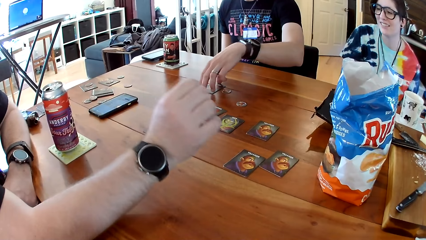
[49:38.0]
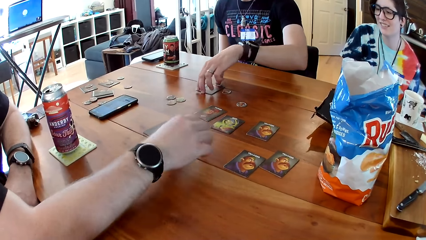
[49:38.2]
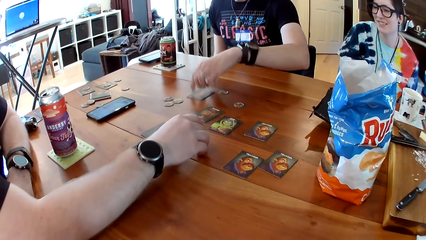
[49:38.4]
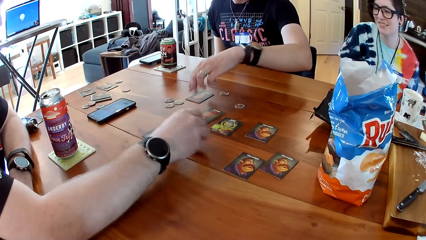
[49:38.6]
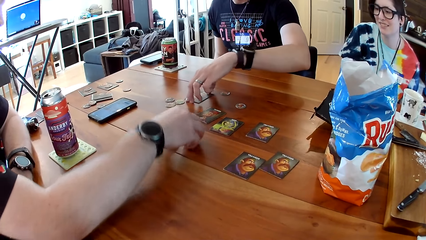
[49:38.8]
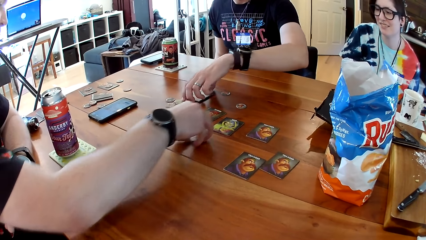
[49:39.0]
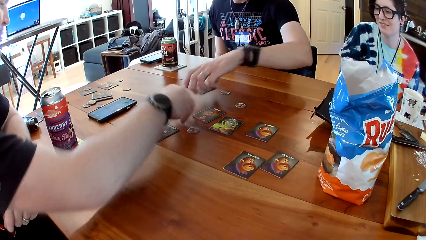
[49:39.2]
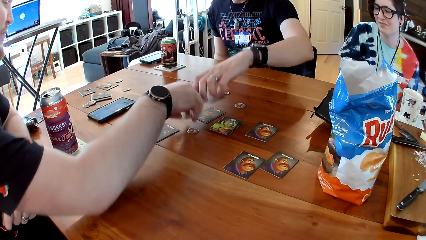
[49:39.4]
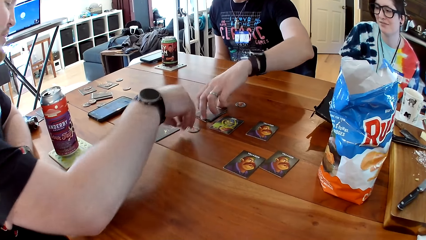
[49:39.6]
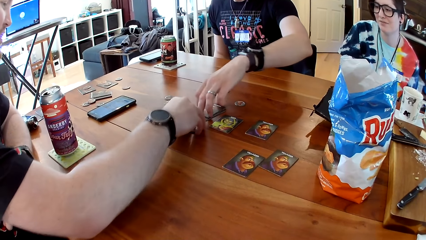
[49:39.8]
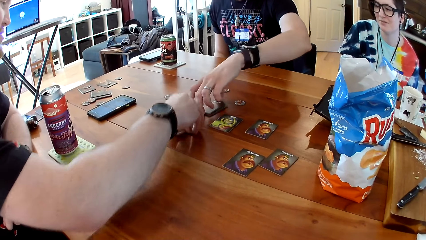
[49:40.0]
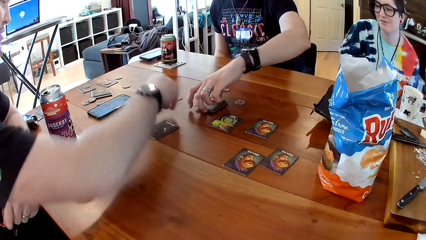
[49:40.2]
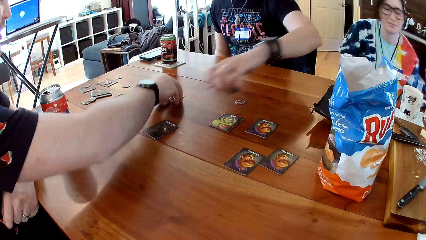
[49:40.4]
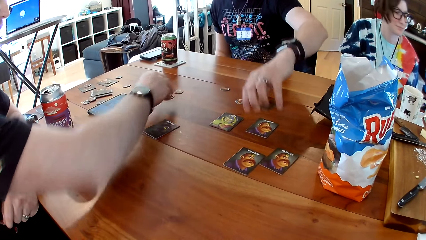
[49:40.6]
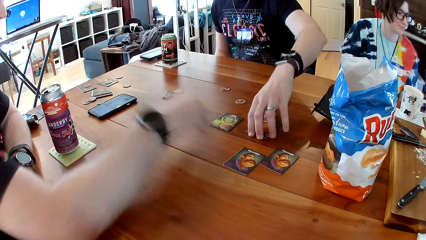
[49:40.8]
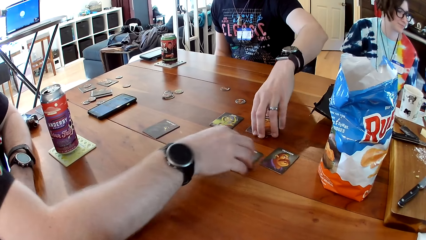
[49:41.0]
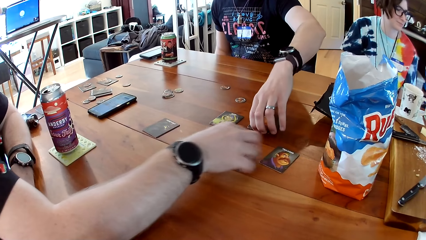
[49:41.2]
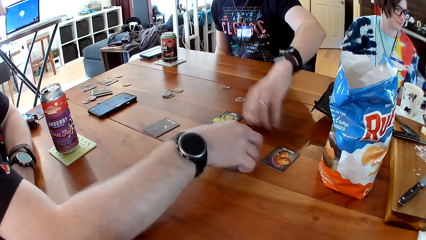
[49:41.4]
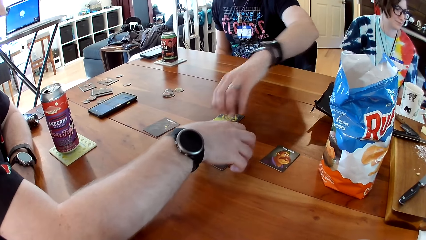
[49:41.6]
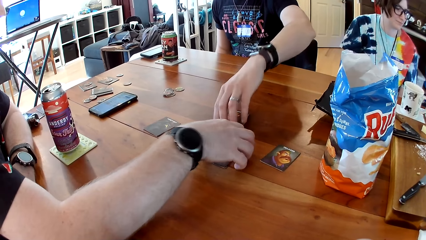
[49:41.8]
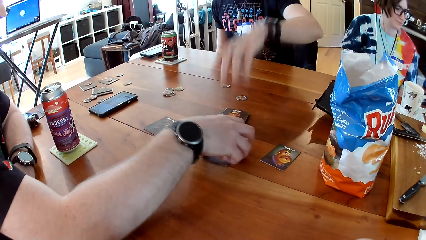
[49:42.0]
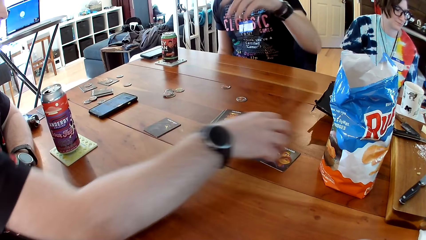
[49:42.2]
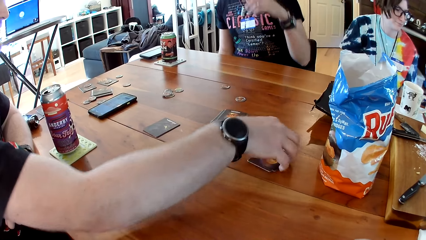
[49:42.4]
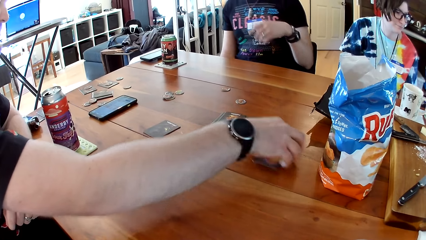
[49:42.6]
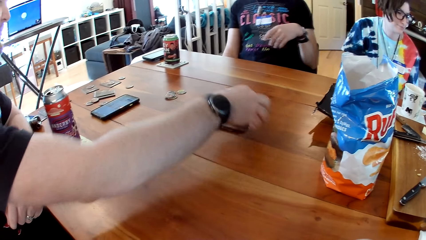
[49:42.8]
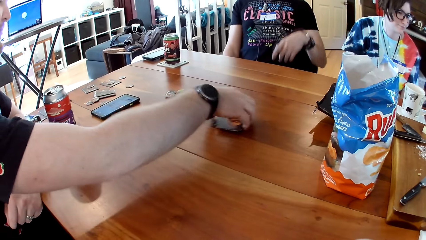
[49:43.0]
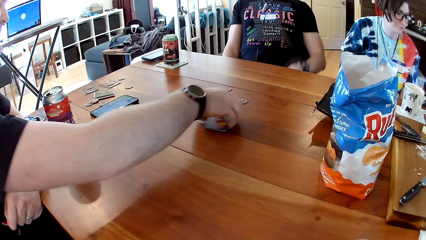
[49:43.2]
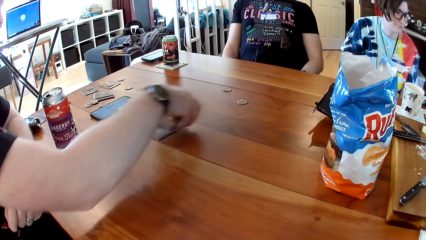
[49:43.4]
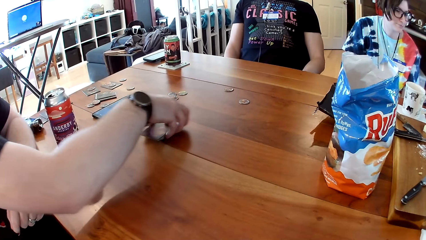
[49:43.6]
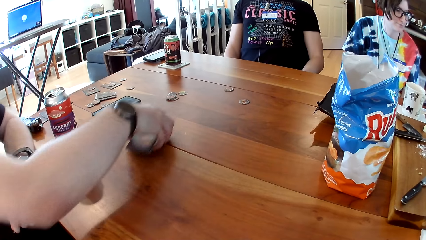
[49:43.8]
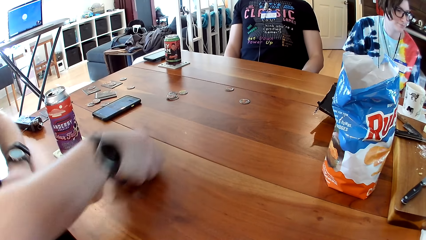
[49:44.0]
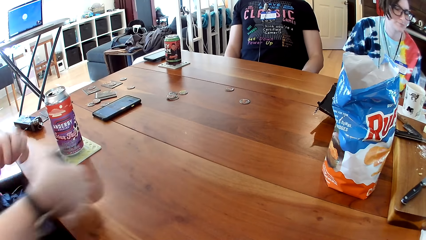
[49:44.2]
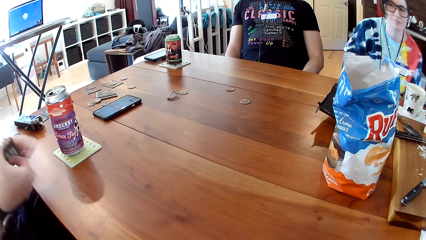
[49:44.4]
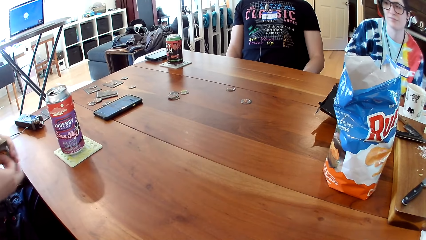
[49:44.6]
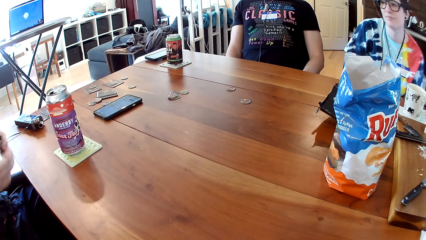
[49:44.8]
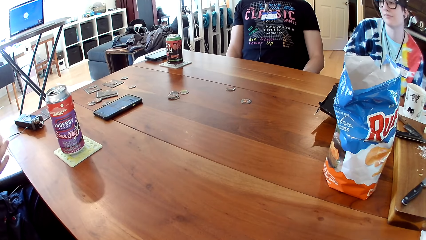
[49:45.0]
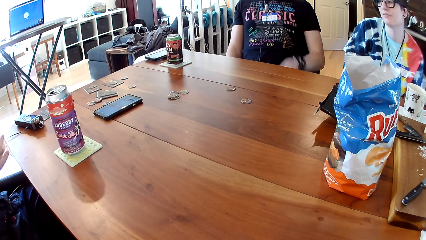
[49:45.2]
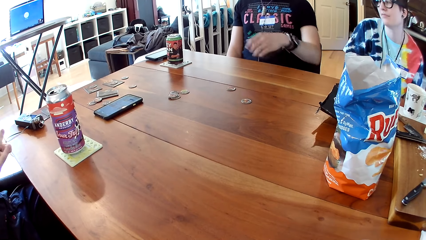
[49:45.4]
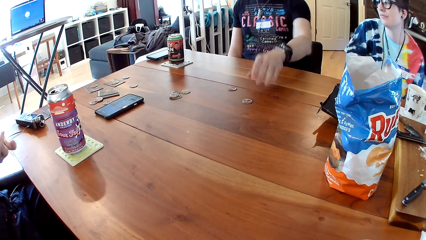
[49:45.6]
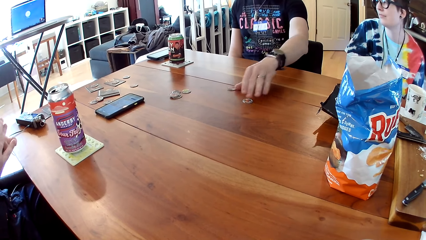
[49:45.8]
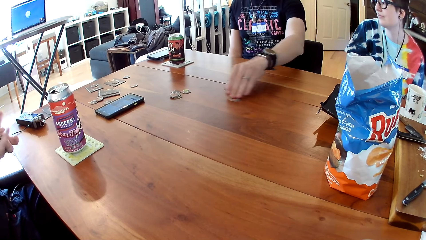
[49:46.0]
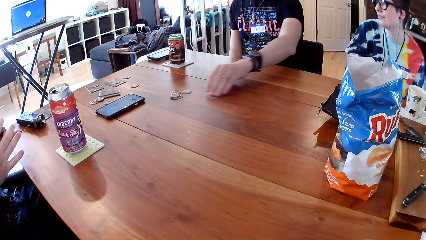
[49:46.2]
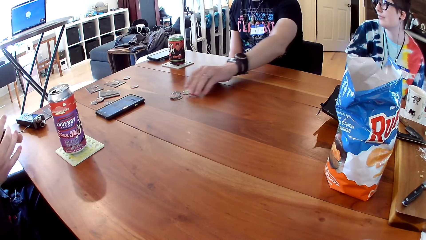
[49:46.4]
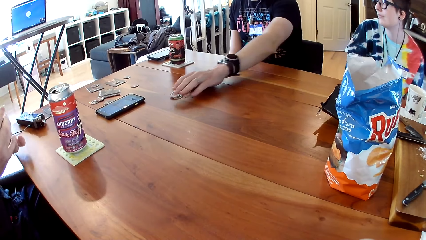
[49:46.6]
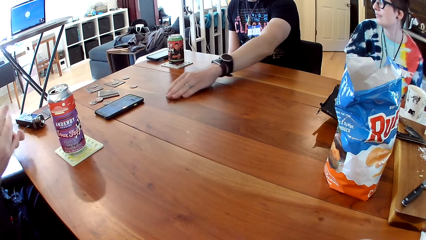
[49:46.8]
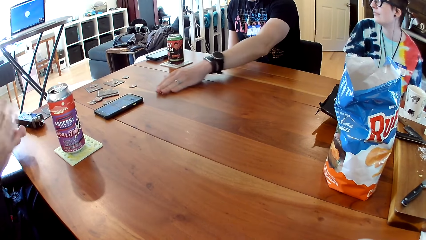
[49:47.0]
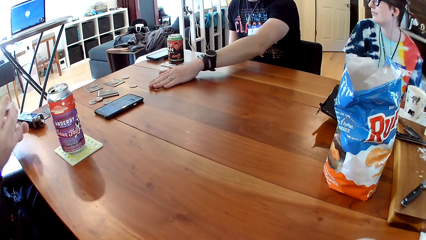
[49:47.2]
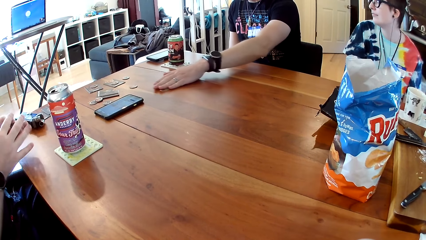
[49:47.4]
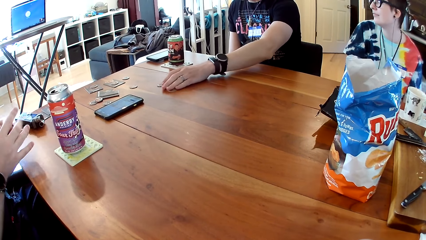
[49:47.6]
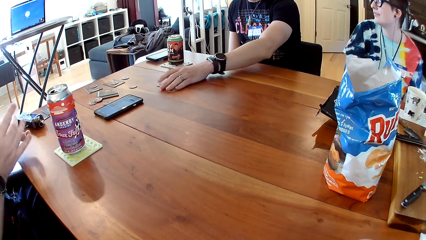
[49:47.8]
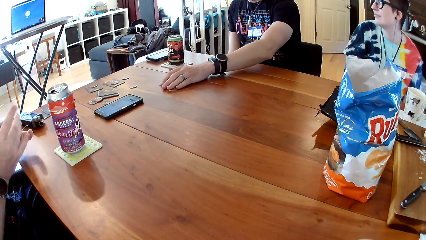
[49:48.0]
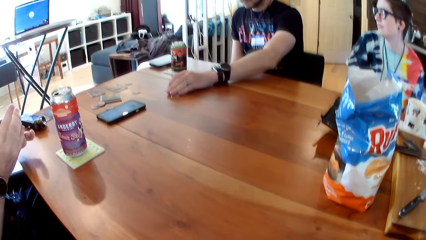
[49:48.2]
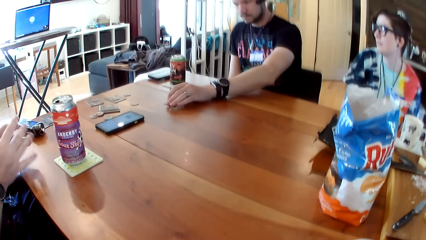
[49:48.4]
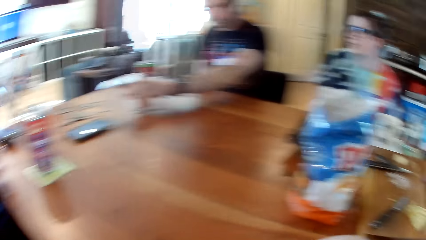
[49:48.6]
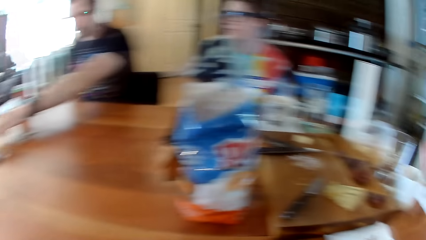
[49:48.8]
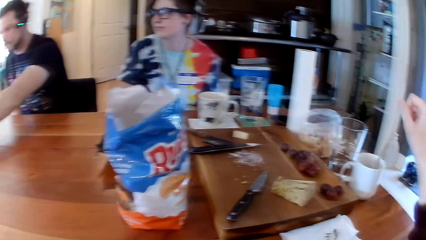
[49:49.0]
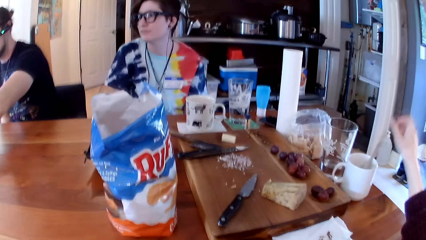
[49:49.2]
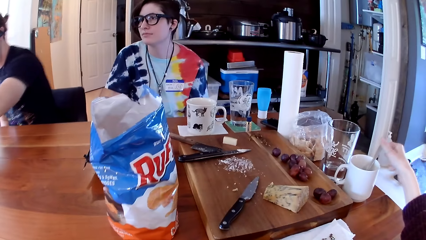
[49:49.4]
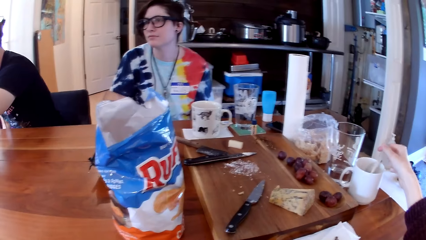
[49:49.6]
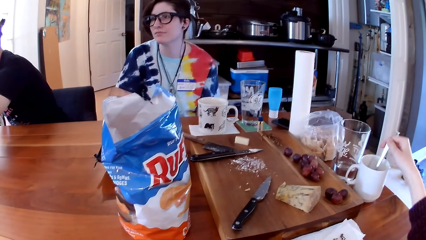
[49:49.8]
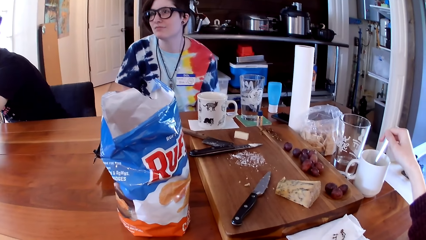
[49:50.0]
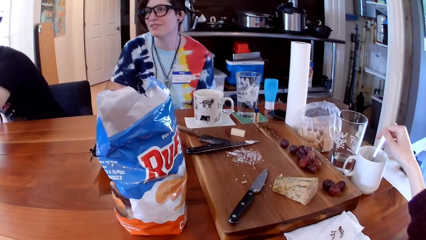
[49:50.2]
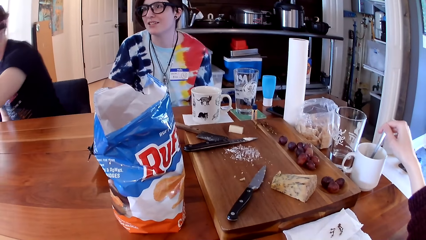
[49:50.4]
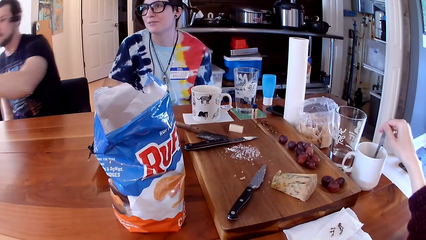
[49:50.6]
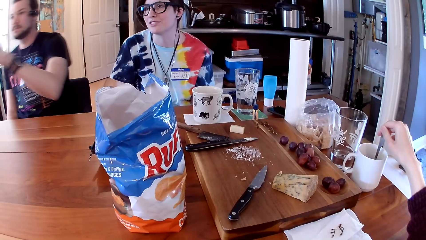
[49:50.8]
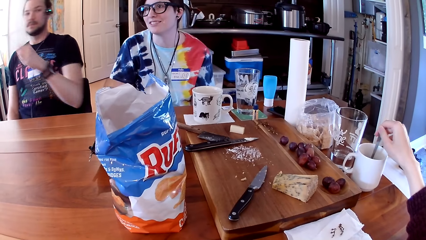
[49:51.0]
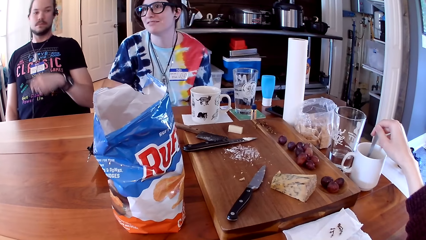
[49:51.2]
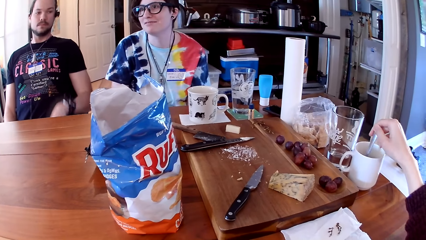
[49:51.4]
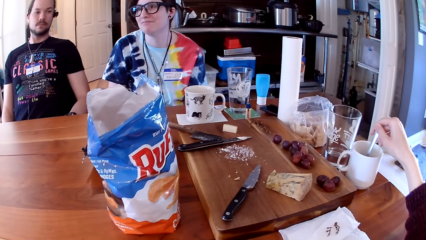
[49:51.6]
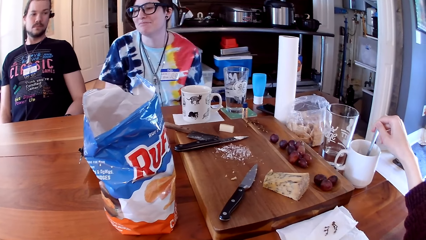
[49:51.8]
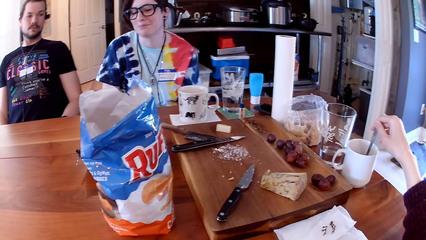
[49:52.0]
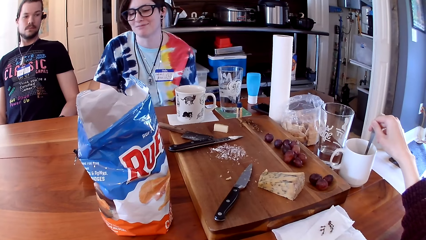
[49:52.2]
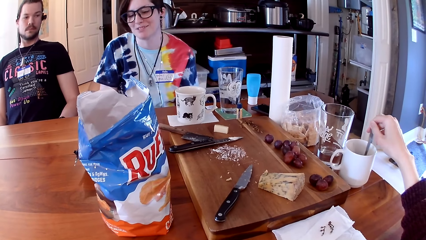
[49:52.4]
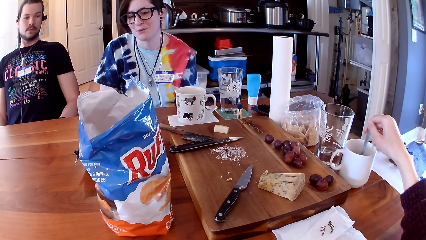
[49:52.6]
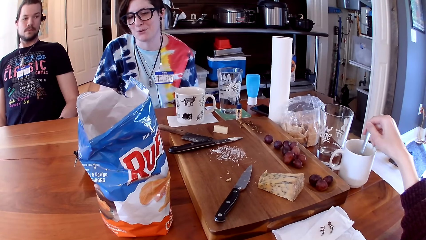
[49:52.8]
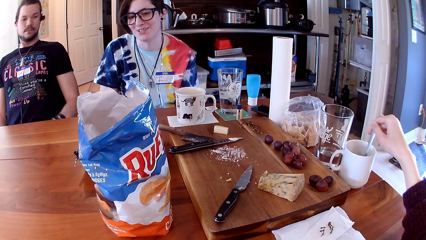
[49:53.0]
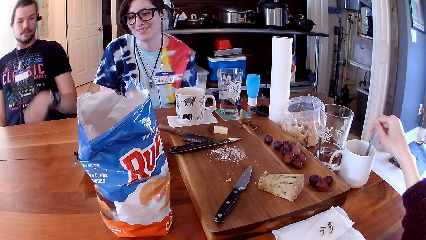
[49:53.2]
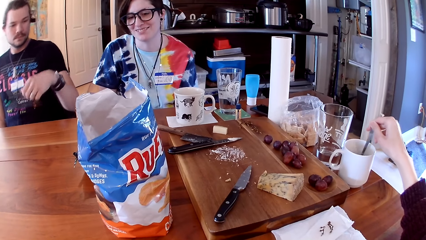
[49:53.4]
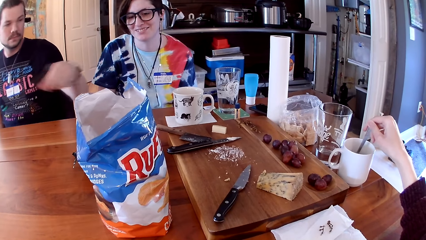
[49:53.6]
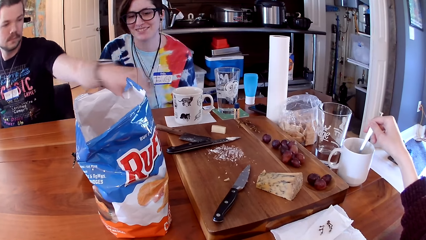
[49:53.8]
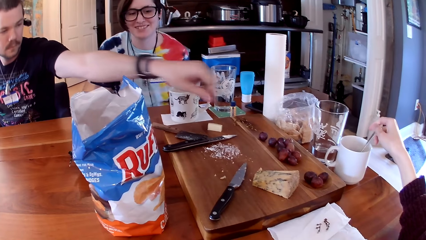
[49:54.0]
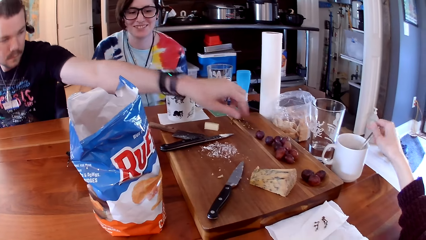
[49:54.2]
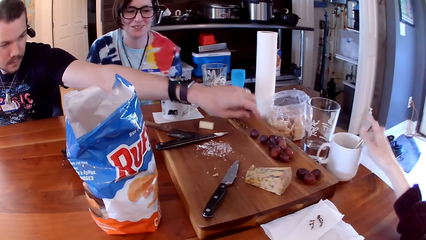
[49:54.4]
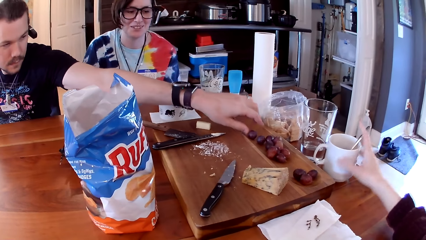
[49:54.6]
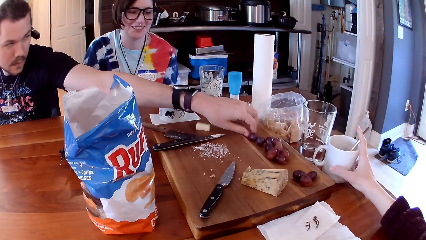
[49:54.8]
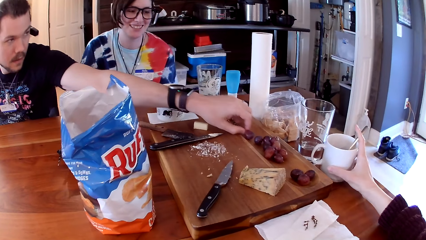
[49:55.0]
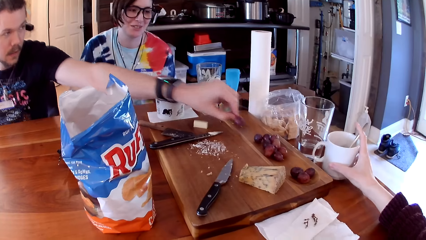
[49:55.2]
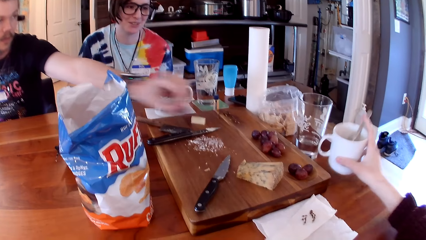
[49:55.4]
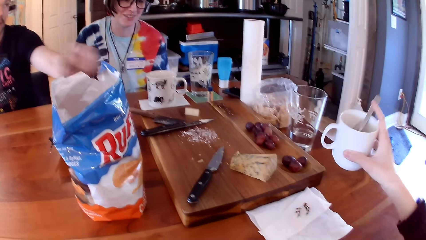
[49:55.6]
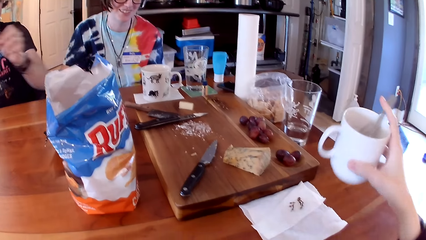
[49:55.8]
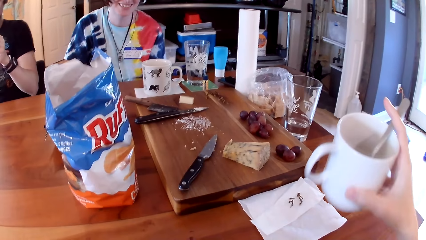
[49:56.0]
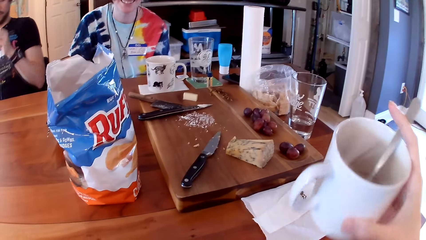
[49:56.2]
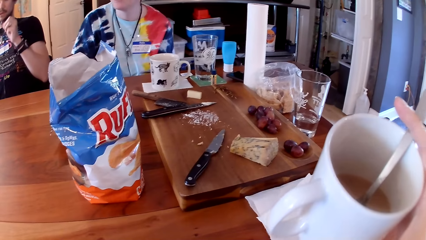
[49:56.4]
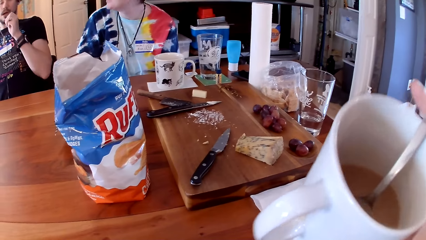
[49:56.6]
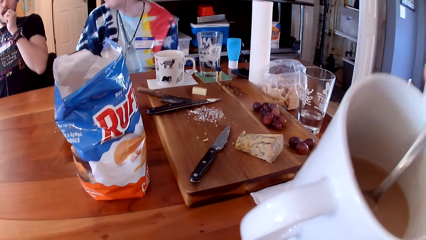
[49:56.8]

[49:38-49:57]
A man places the cards on each other with his left hand. Another man places the coins on each other with his right hand, places the cards on each other with his right hand, takes the cards from the table with his right hand, and shuffles the cards with his hands. The first man gathers together some tokens on the table with his left hand. The camera wearer touches a spoon in a mug of tea on the table with her right hand. She looks at the people at the table. She stirs the mug of tea on the table with the spoon in her right hand. The first man picks a strawberry from a tray on the table with his left hand. The camera wearer carries the mug of tea from the table with her right hand.
